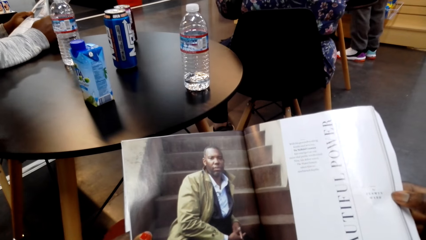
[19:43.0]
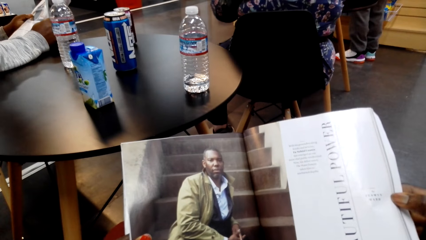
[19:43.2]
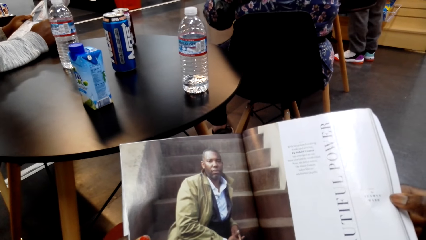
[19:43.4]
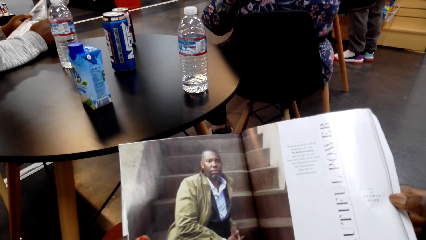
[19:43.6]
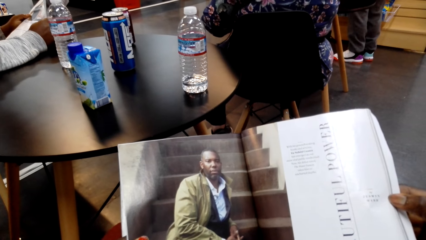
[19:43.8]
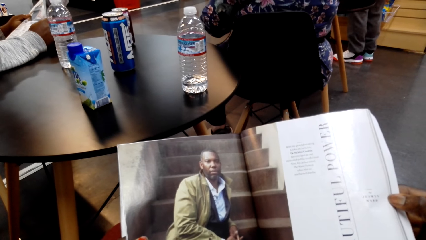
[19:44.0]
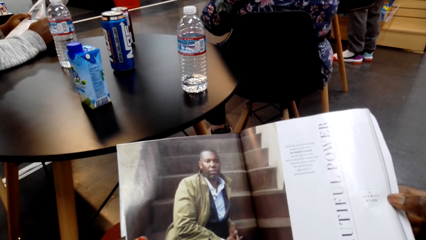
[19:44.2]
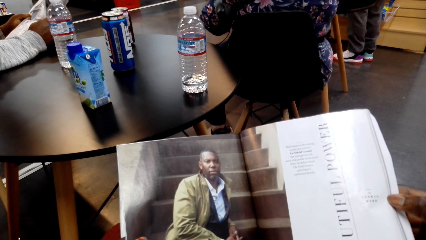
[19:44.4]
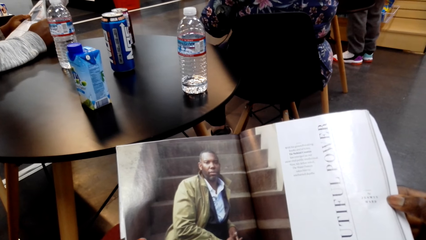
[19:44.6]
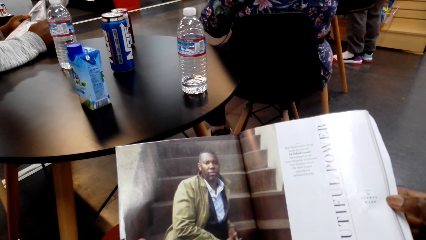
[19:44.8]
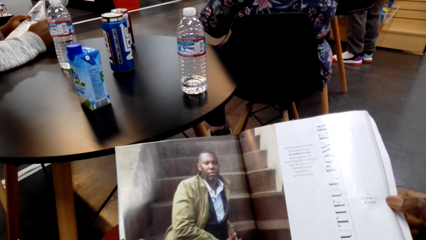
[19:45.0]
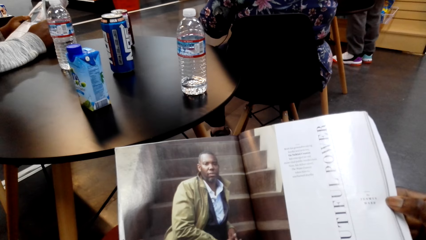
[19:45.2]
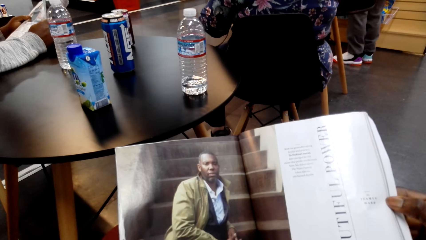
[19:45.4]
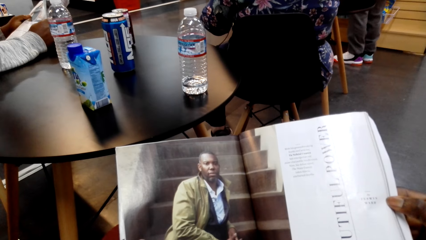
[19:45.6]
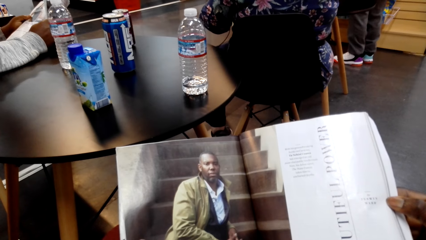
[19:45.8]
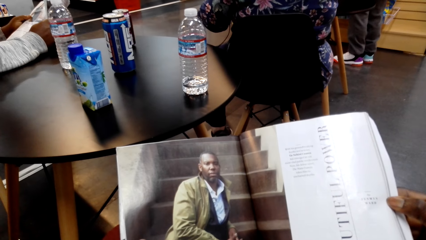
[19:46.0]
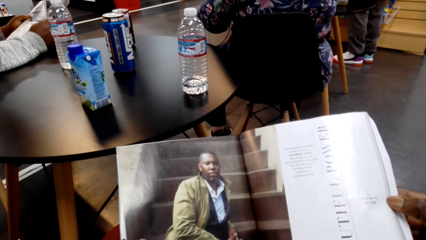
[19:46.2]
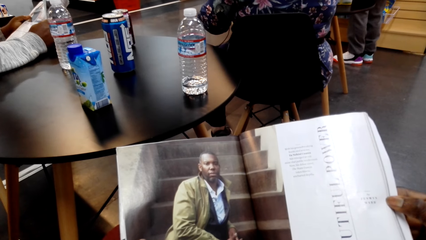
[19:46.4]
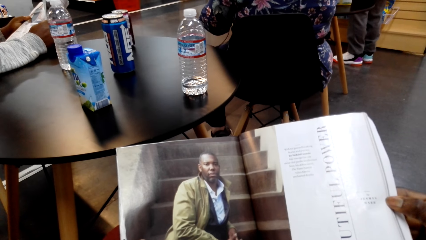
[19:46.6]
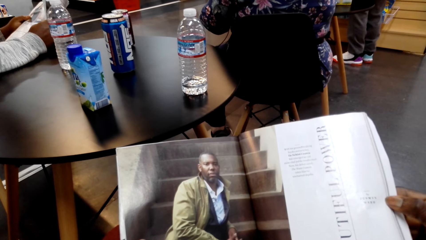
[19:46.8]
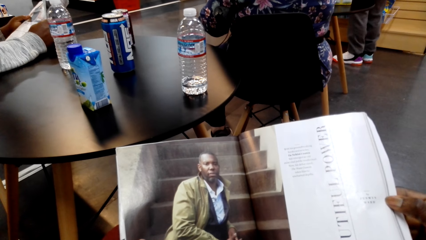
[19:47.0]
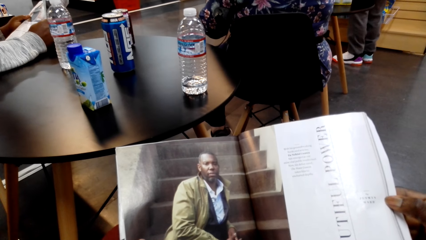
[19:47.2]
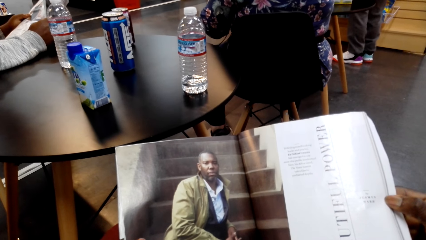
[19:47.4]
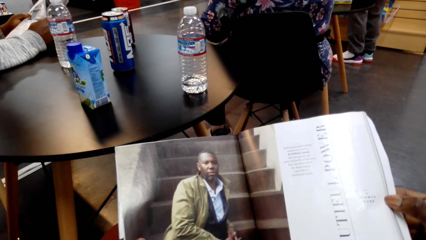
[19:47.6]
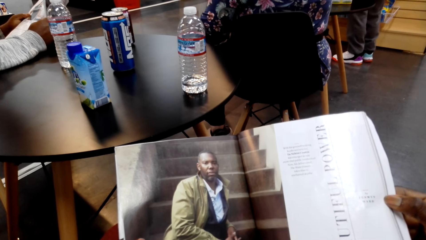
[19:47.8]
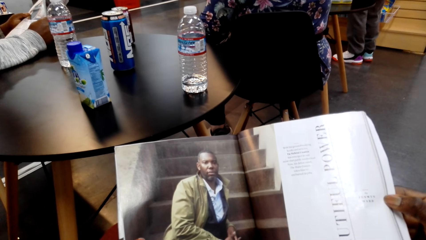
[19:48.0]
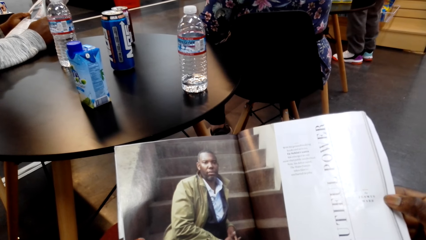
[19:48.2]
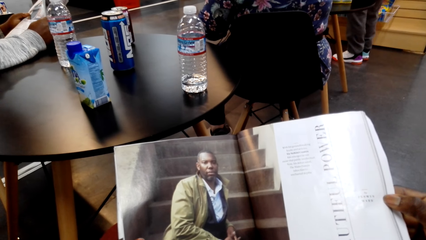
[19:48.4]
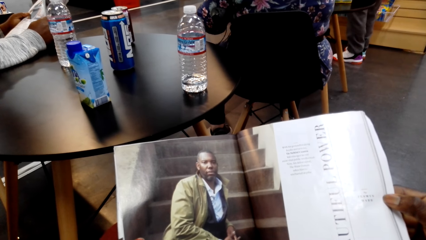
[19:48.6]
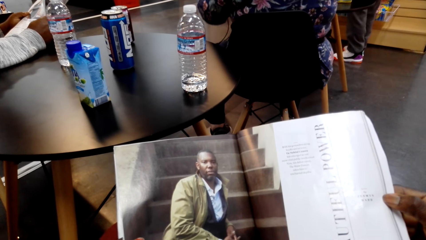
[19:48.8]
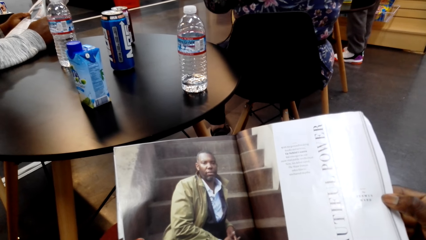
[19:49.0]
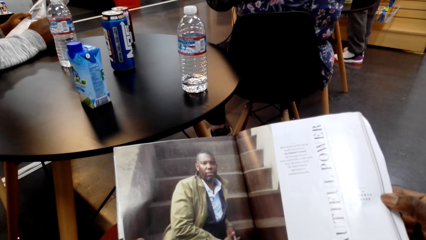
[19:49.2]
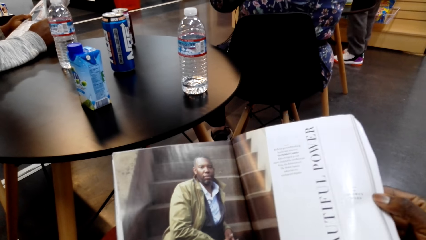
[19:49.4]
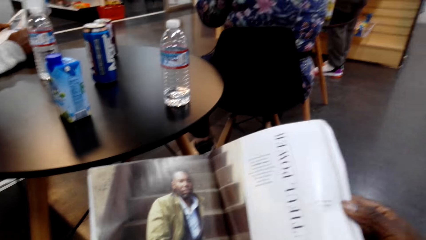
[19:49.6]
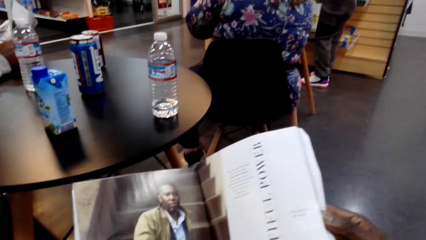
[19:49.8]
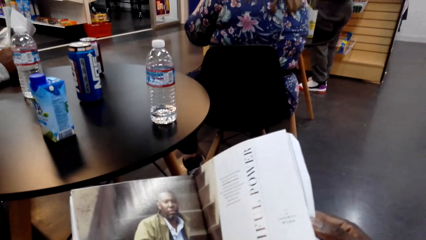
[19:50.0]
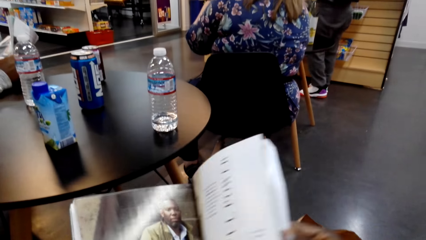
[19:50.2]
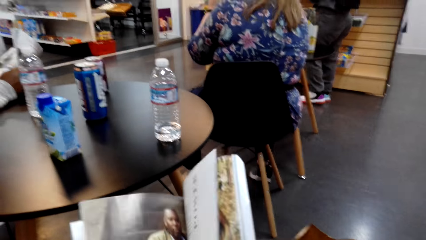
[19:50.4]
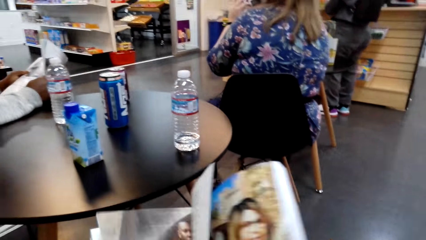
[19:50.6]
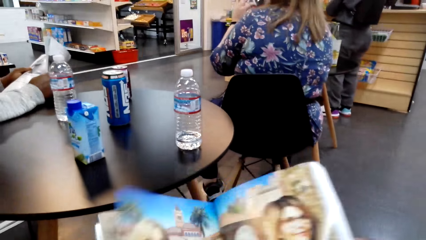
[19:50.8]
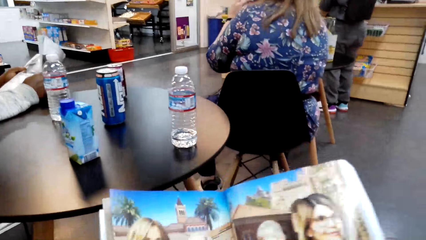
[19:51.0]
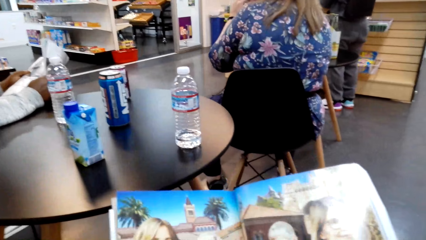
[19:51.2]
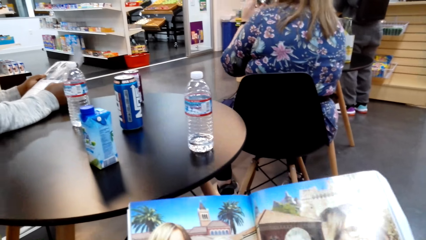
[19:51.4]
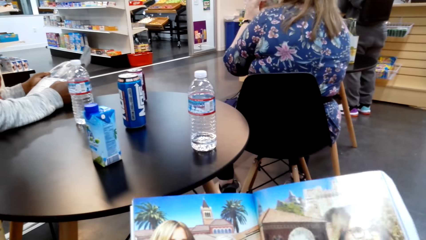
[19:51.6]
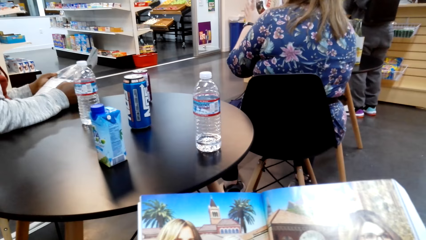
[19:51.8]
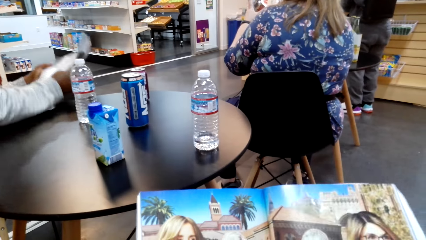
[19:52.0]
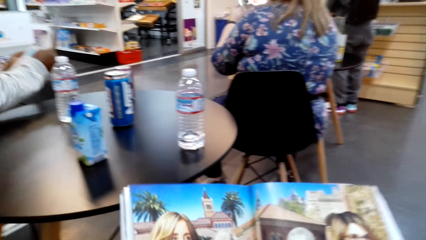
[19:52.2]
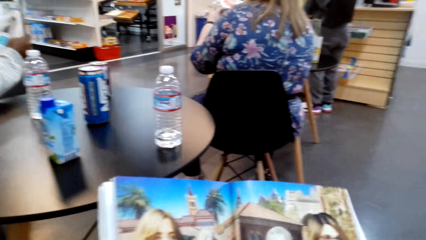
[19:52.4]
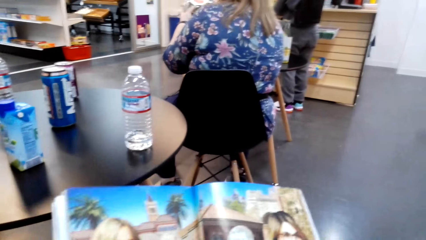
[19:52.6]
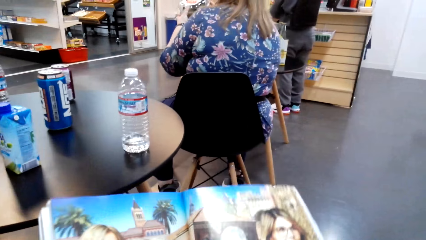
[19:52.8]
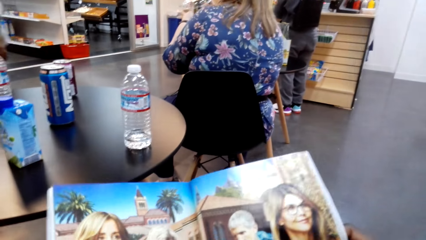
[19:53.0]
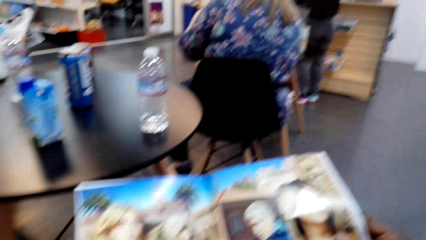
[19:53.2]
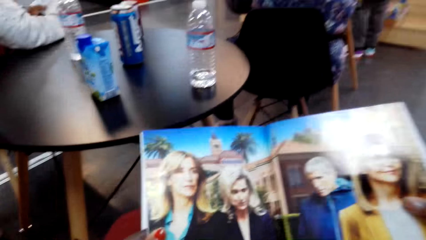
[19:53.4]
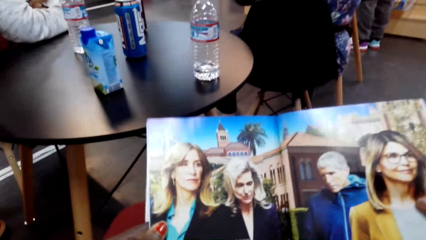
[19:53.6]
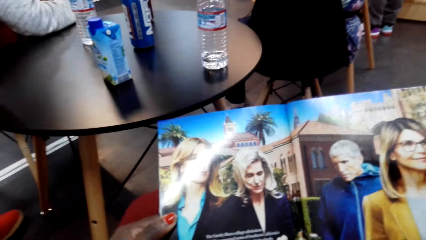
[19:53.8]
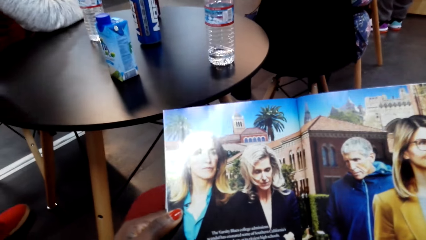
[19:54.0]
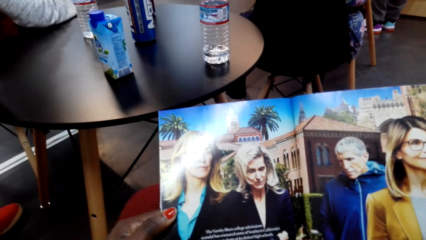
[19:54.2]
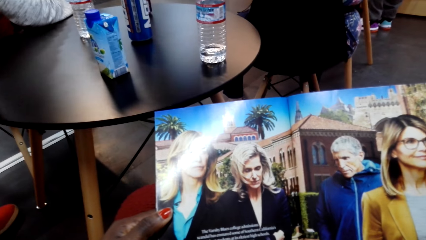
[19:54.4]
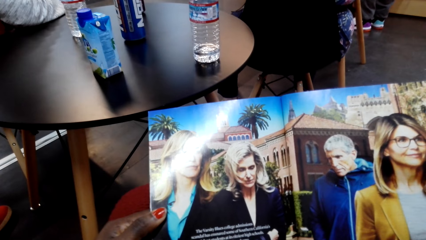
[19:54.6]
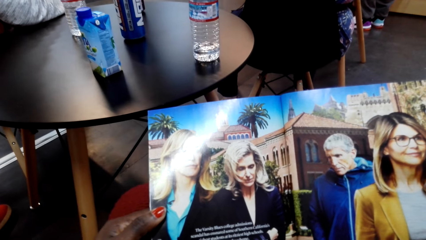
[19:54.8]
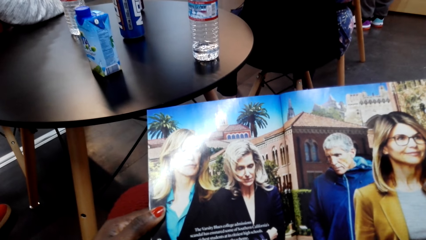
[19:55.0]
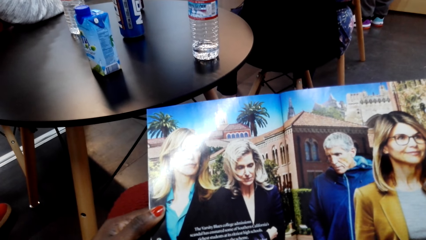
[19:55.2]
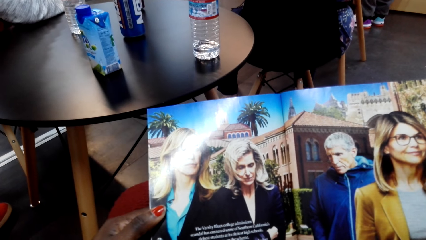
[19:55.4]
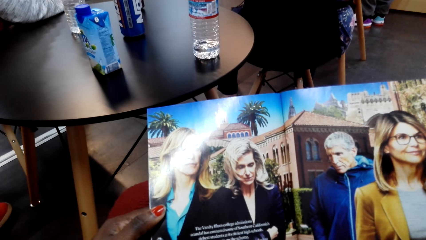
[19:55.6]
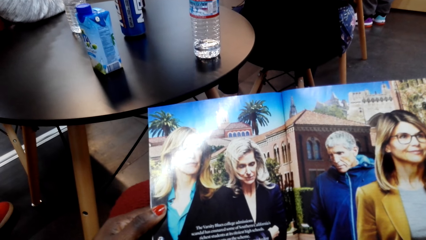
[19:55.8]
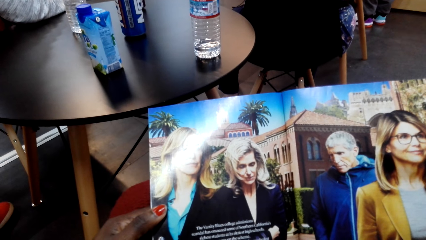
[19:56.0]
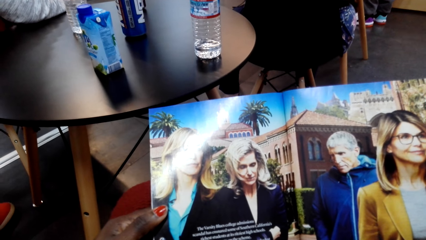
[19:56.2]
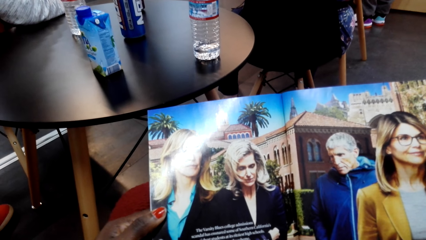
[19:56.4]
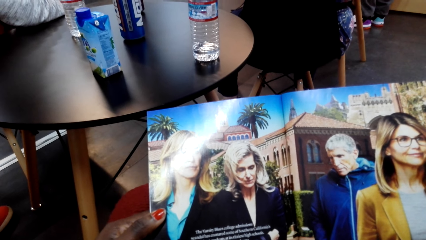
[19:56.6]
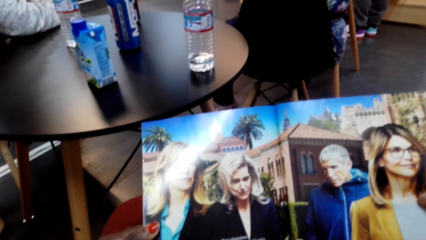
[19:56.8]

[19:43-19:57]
The camera wearer turns the page of the magazine. They read the magazine.

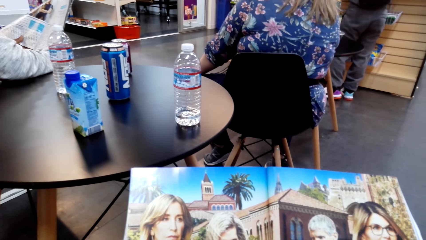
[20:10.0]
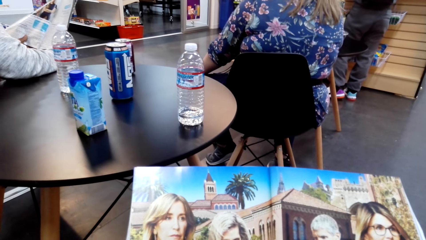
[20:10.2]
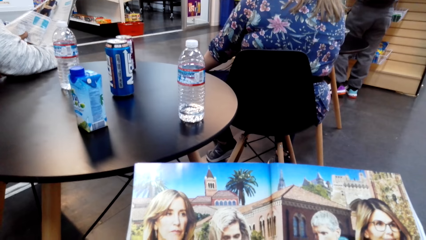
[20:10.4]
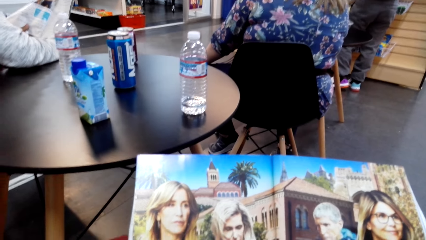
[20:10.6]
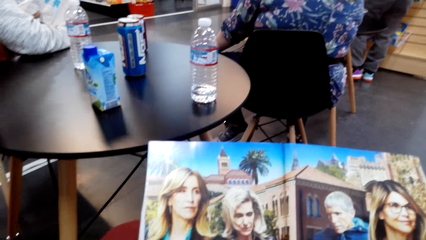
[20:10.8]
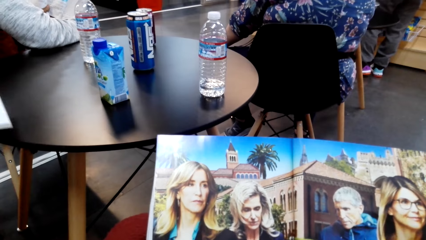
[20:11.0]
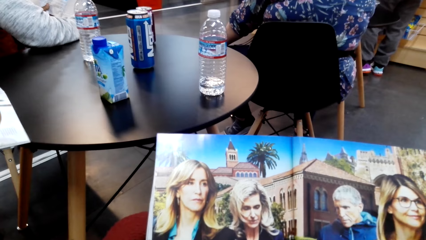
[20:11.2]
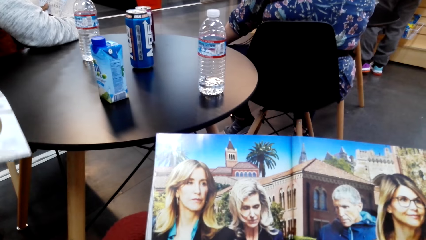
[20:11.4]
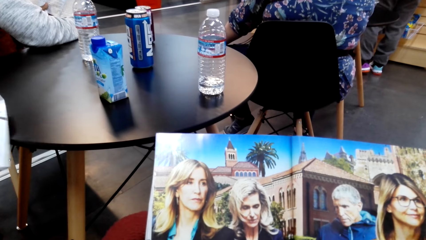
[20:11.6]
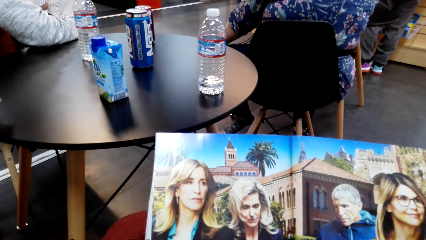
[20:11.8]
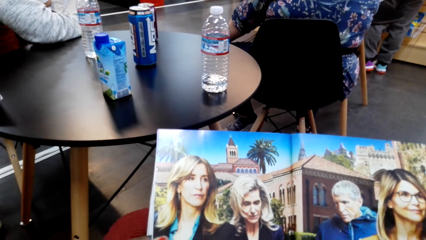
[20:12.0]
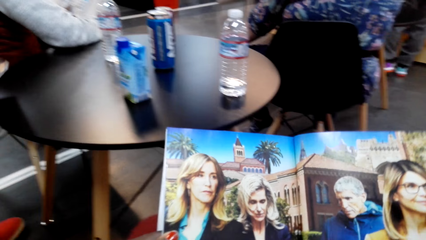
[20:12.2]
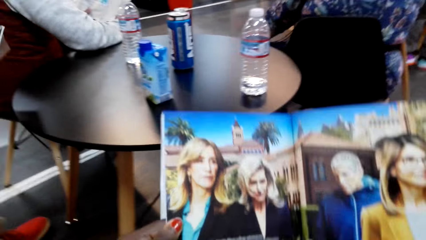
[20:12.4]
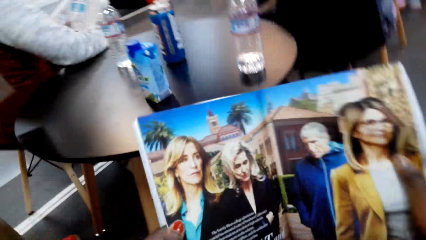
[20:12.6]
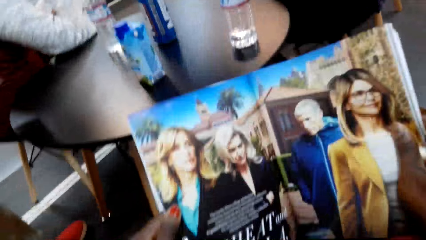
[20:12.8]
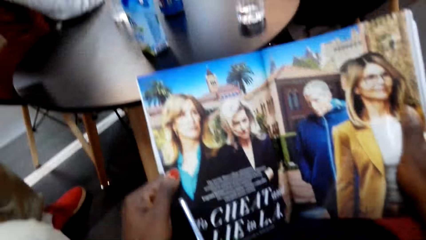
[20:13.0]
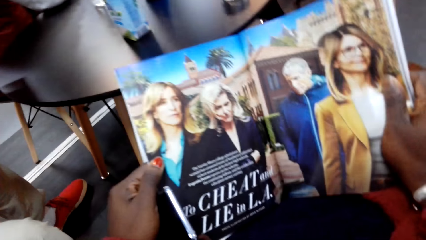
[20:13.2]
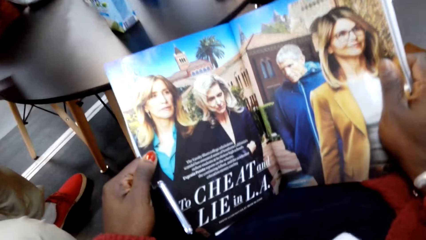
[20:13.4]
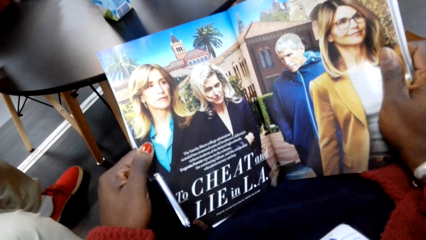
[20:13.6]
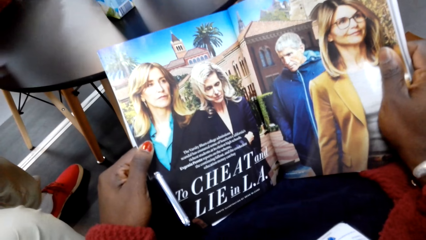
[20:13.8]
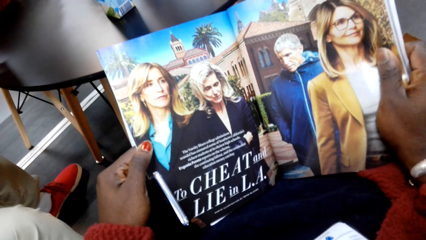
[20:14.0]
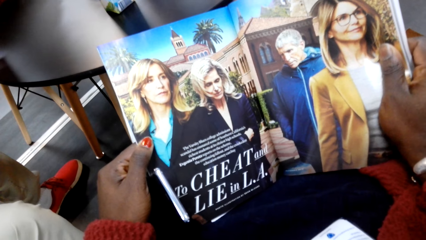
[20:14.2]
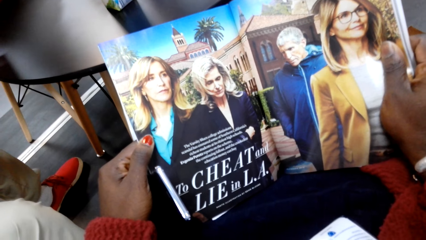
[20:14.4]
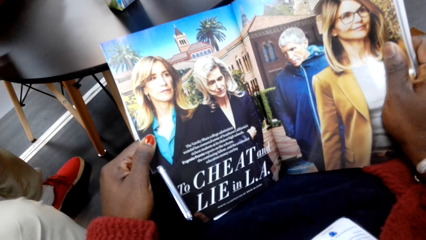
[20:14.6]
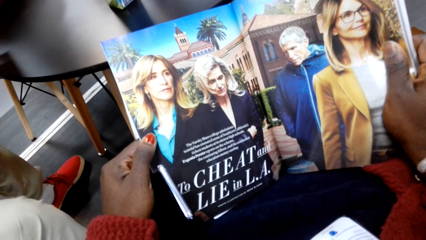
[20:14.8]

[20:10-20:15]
A man moves the magazine. The camera wearer reads a magazine. They move the magazine. They read the magazine.
